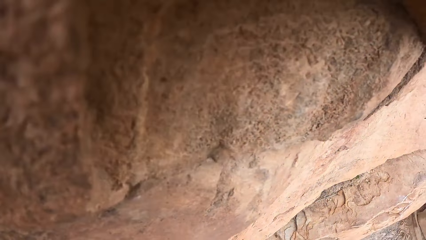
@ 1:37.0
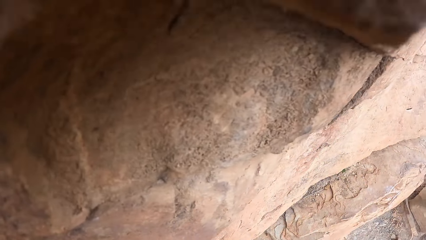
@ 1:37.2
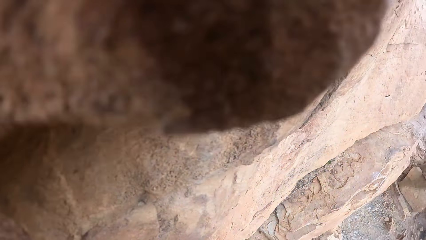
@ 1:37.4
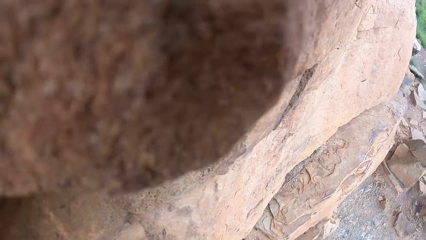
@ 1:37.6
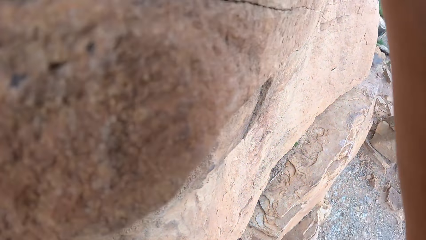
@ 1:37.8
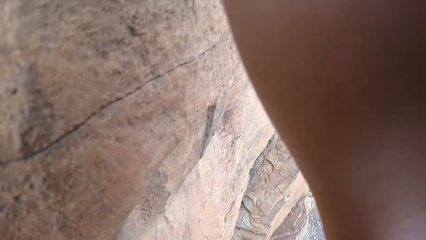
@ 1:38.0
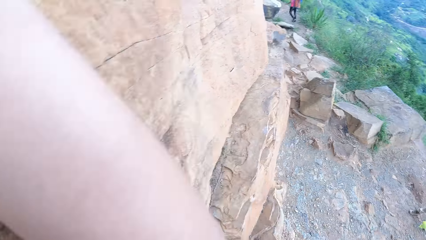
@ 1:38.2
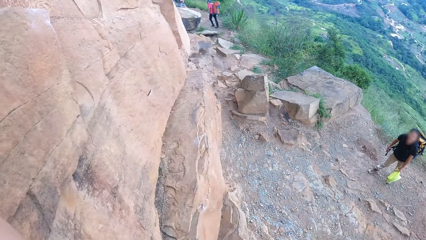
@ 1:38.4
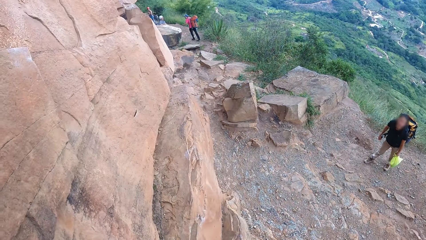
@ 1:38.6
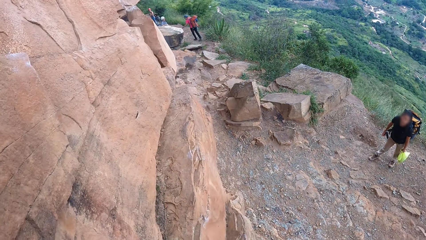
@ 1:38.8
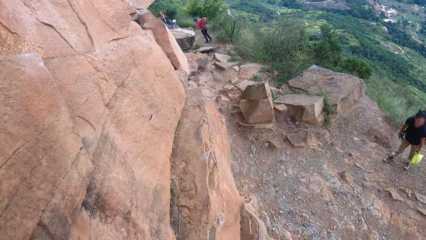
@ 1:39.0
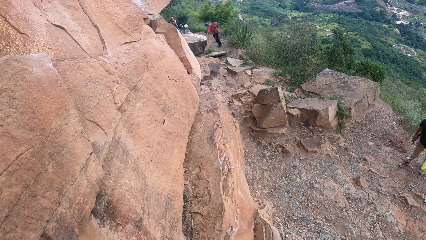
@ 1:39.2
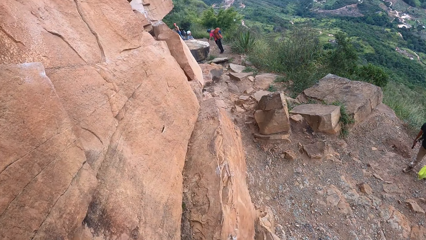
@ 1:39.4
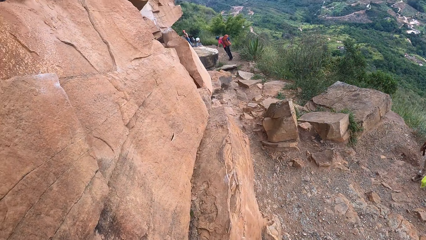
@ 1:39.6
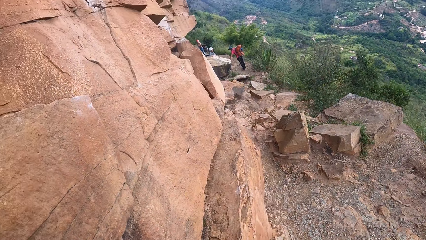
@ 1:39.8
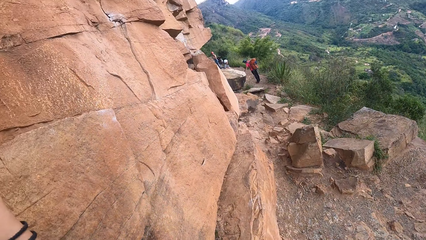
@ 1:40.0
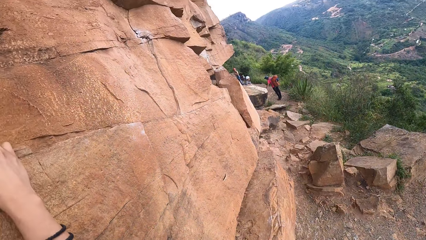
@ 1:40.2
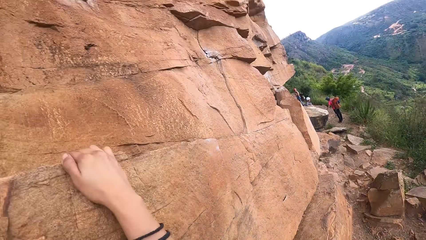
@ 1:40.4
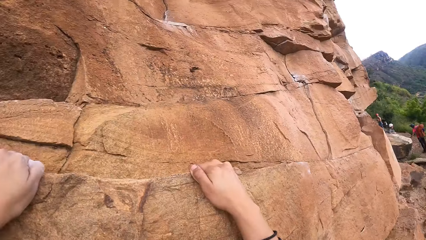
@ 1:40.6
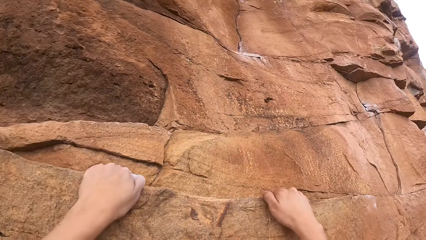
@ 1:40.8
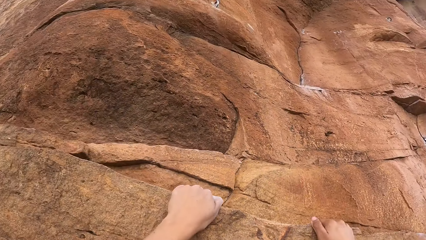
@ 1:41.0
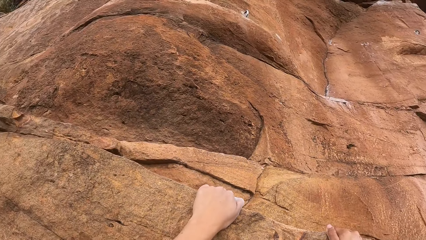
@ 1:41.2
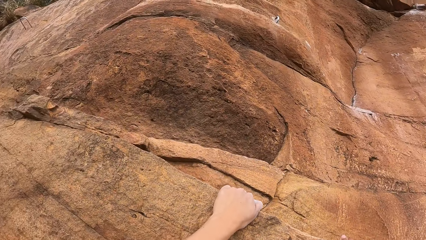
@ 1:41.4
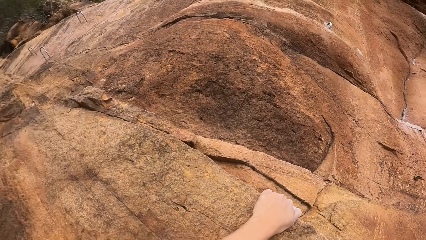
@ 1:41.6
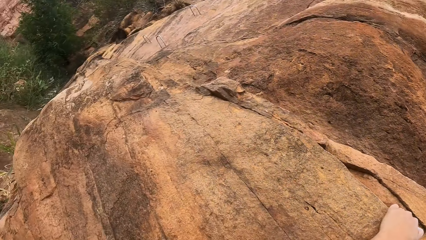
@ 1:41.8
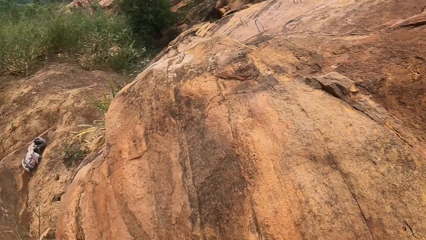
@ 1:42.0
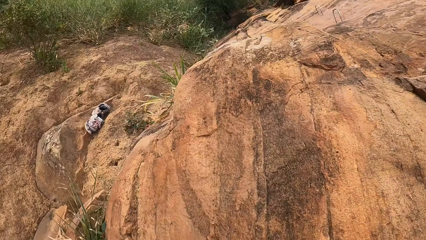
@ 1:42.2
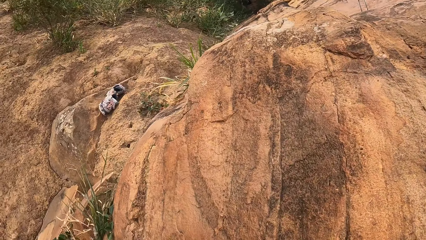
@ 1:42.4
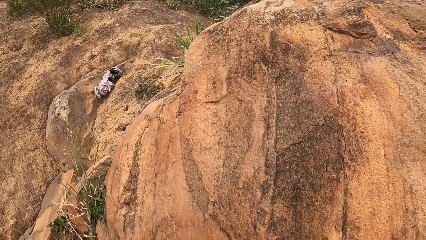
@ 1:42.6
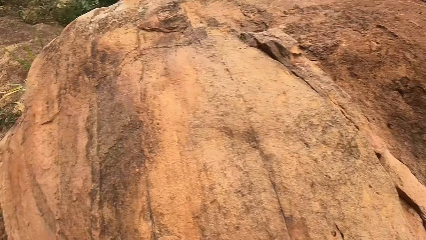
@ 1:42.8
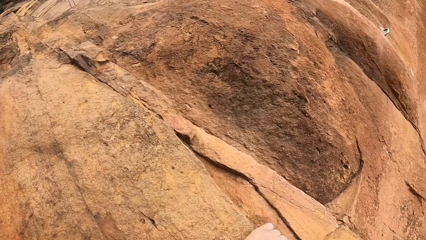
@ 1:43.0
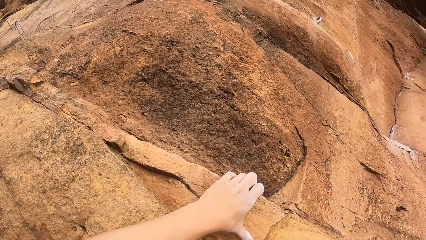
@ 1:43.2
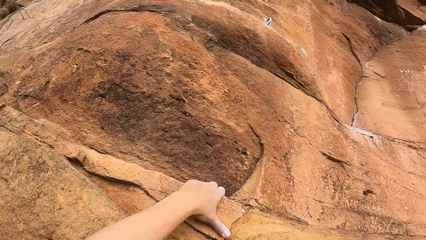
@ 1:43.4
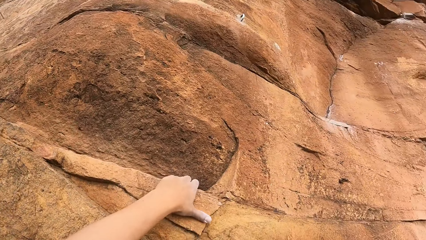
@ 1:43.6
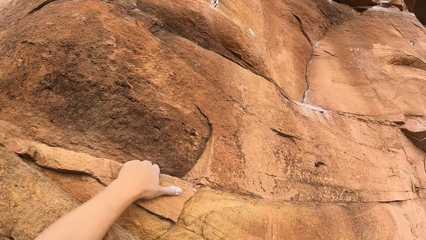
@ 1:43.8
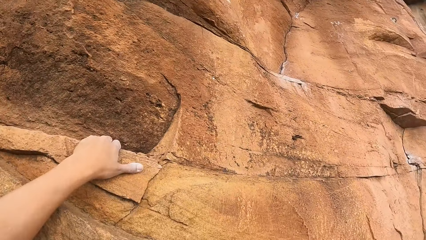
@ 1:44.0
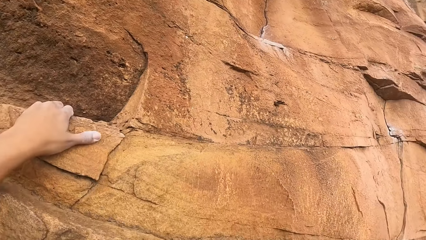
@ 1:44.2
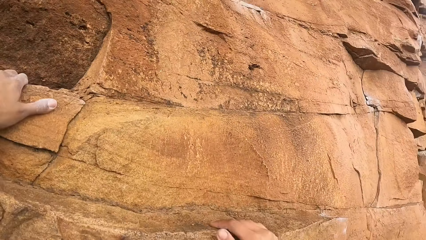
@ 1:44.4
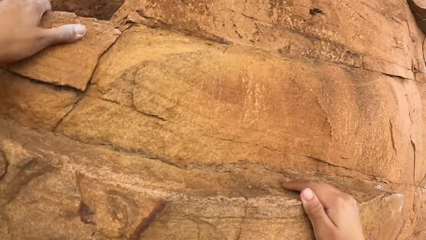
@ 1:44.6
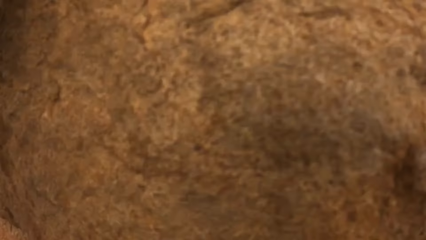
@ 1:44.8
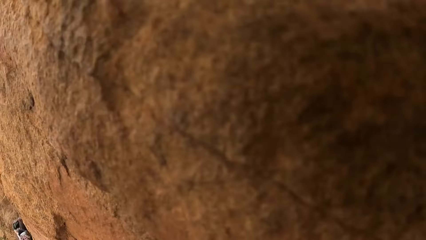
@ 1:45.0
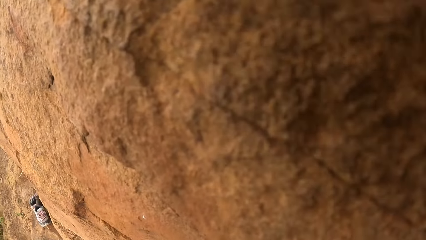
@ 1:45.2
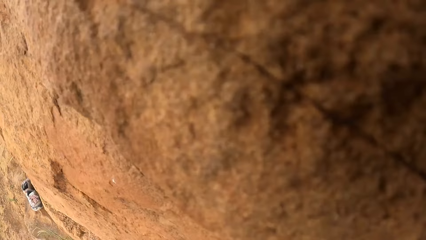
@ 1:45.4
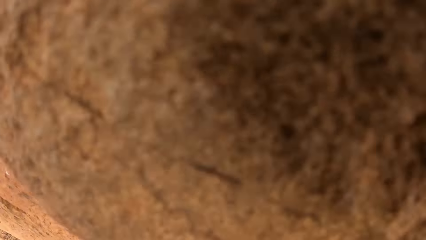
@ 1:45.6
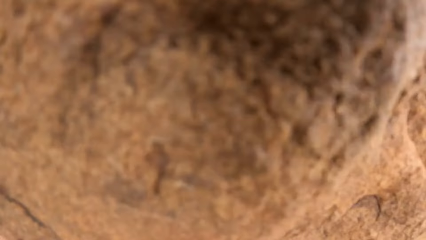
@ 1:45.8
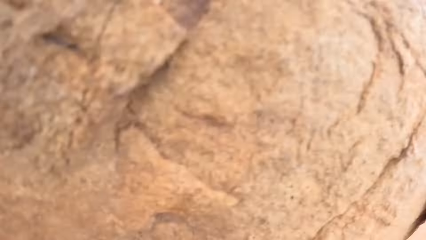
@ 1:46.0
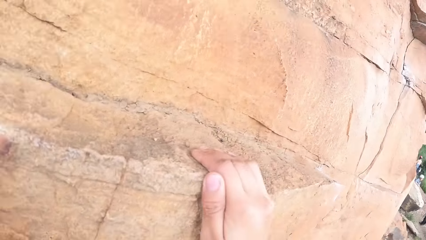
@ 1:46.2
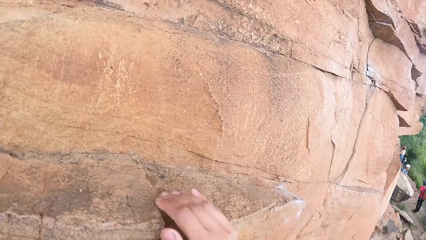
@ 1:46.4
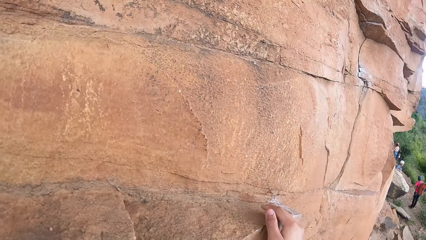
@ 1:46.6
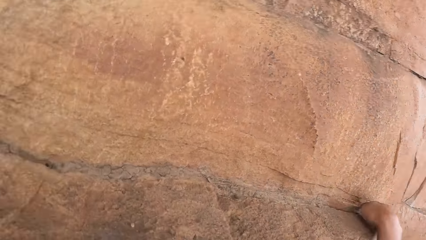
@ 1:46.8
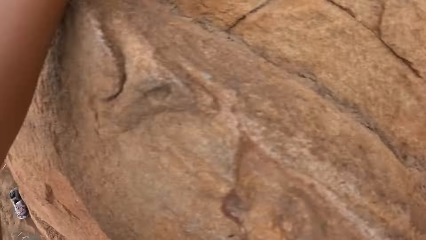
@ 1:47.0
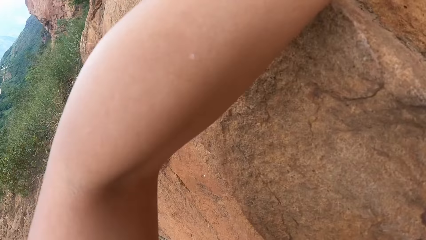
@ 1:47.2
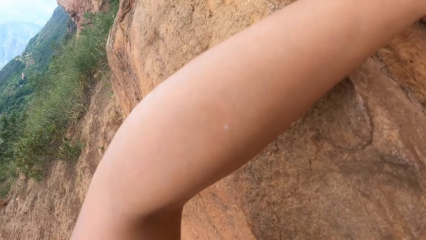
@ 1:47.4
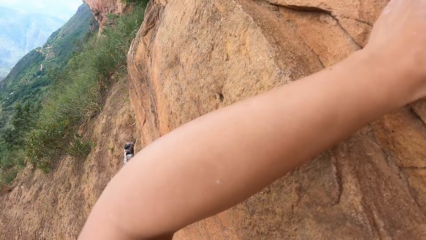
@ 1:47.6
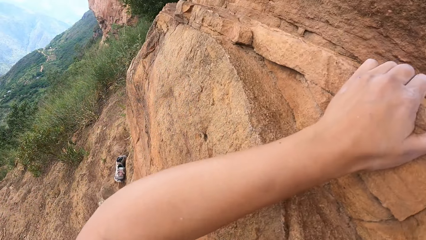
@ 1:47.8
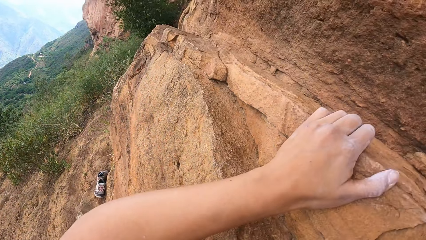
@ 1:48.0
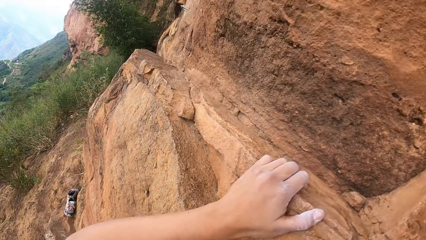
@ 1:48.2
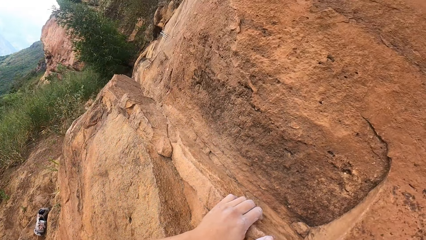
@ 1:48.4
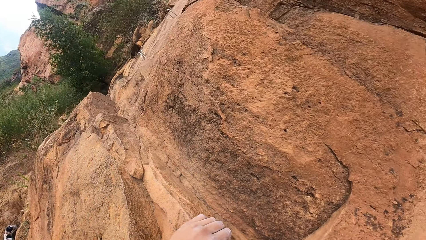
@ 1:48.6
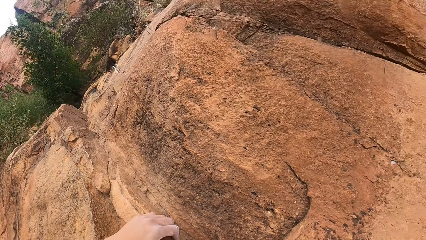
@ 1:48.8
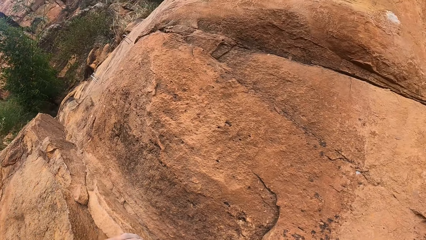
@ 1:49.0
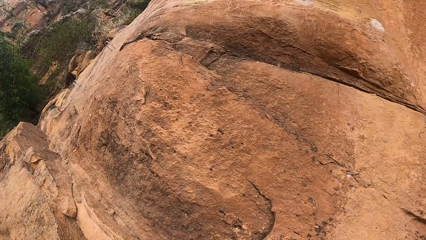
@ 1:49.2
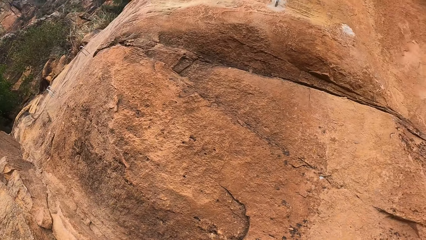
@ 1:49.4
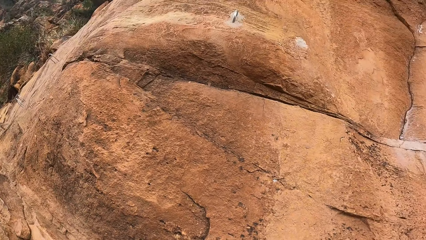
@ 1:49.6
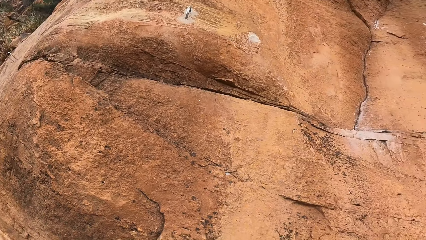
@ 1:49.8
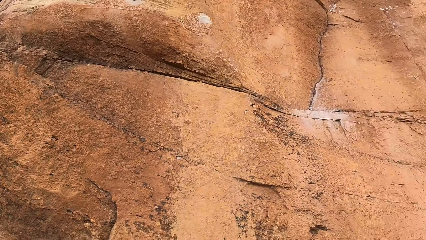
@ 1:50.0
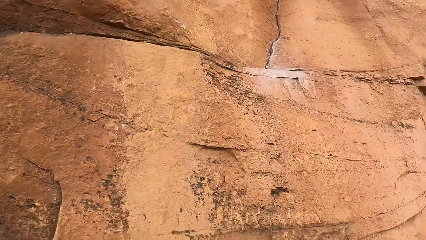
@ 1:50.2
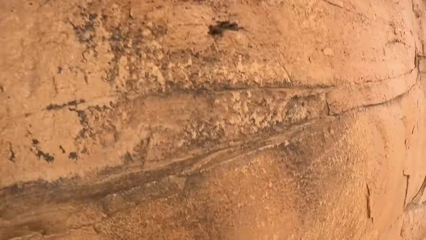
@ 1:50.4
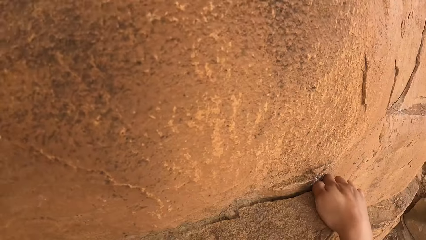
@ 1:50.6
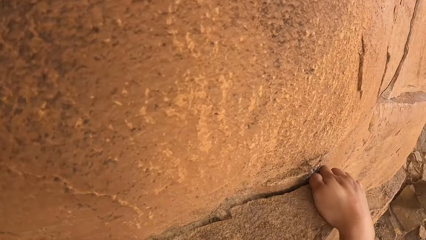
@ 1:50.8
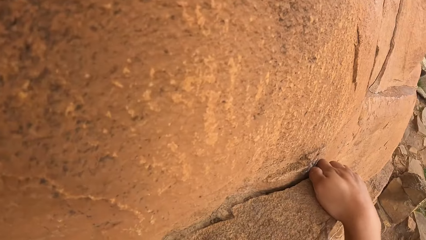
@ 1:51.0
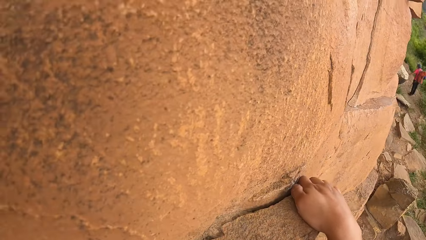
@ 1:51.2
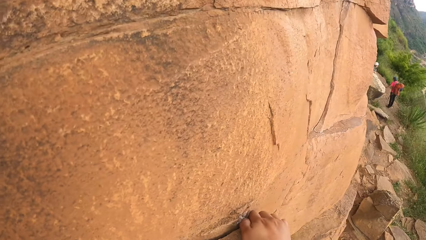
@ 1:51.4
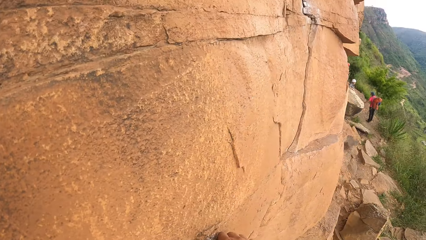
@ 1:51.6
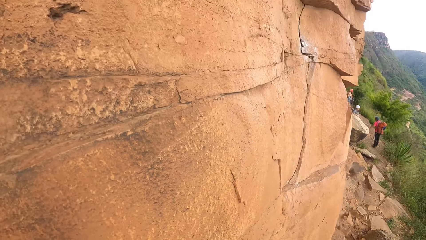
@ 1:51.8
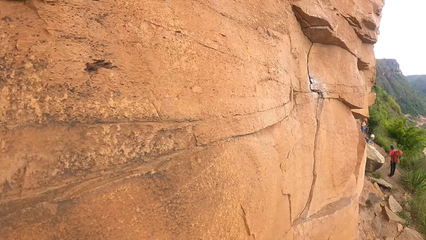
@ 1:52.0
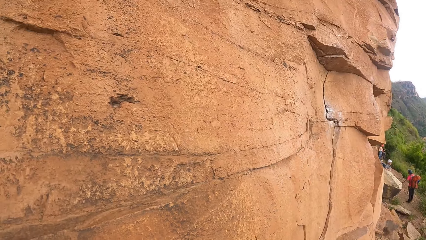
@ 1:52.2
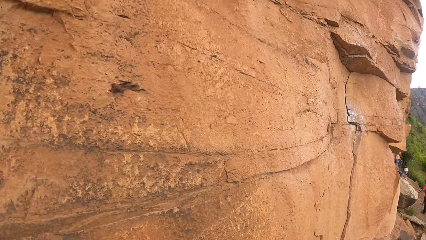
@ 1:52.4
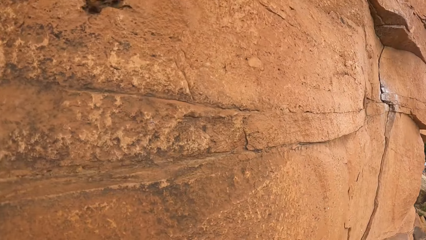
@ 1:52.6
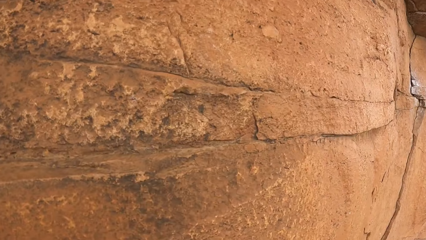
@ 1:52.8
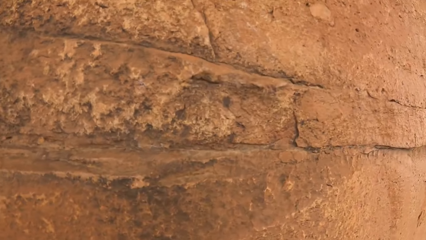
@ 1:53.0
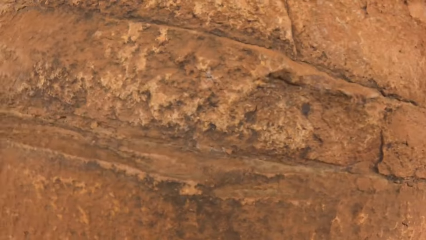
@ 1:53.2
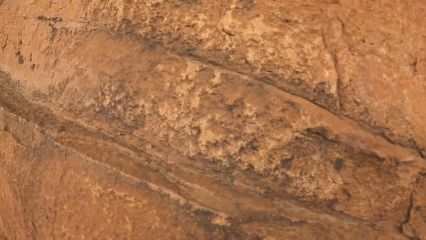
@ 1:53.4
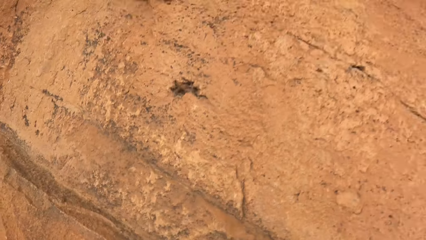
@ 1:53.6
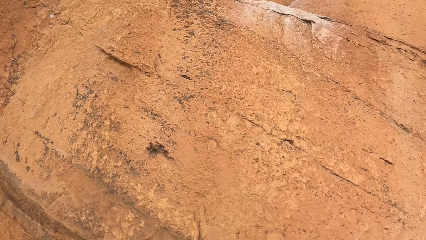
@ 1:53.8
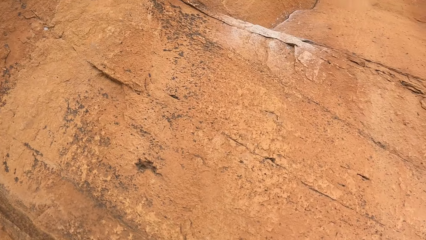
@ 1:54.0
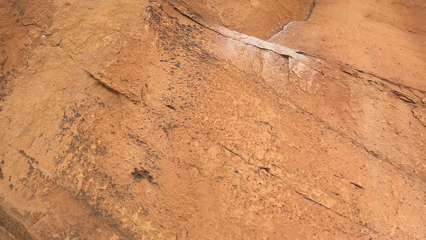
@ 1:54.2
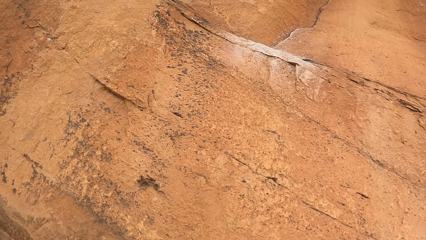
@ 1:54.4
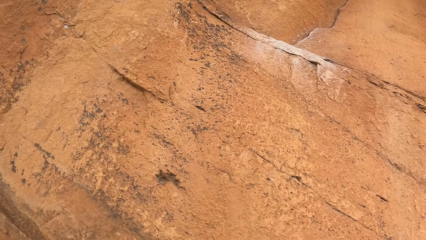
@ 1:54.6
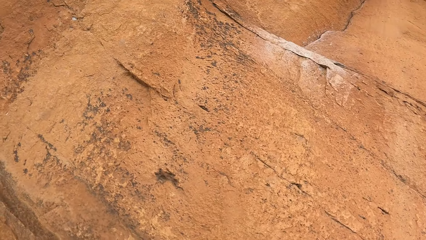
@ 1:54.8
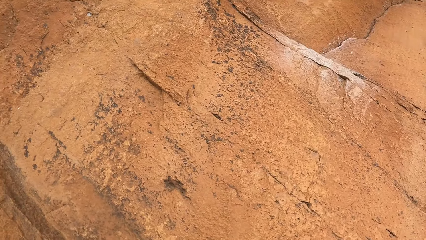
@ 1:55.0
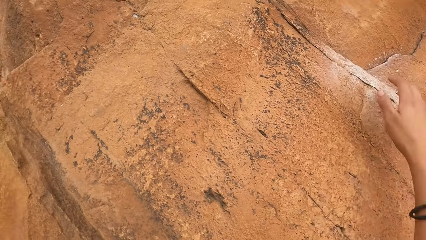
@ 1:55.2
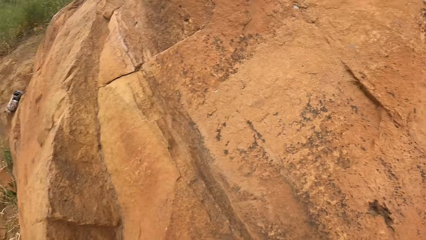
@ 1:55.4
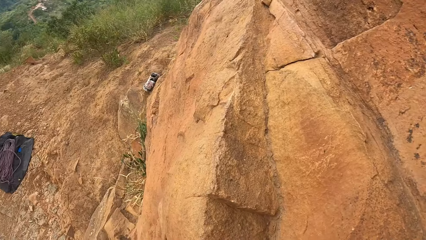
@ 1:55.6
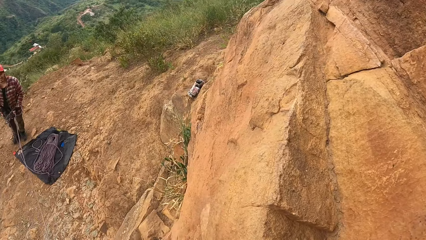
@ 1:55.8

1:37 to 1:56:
The camera wearer looks around the mountain. They climb the mountain.
